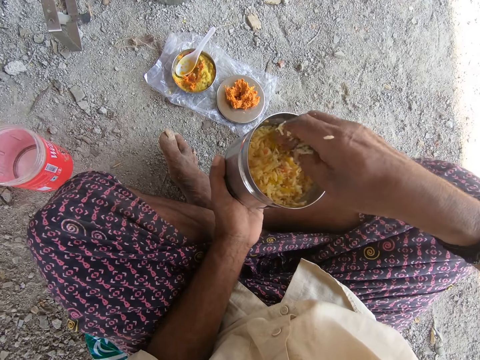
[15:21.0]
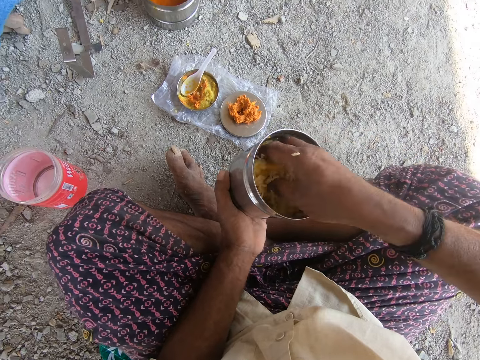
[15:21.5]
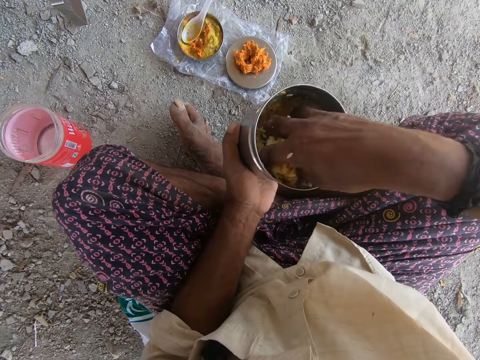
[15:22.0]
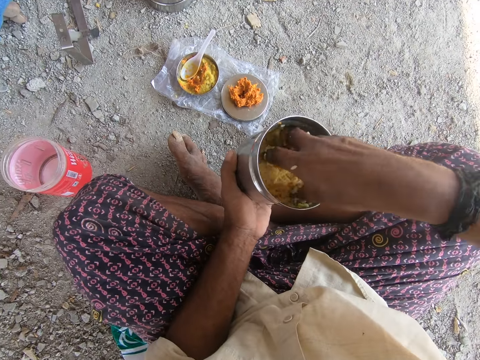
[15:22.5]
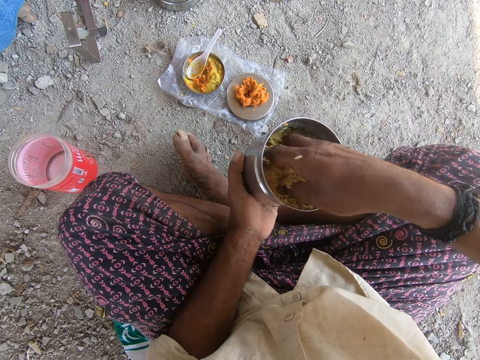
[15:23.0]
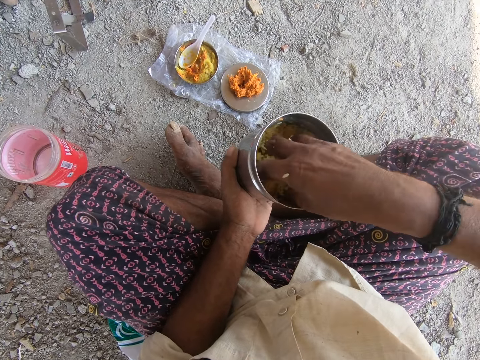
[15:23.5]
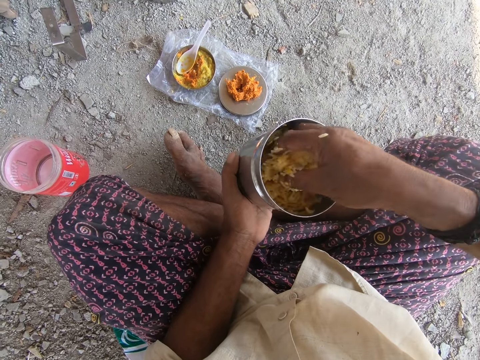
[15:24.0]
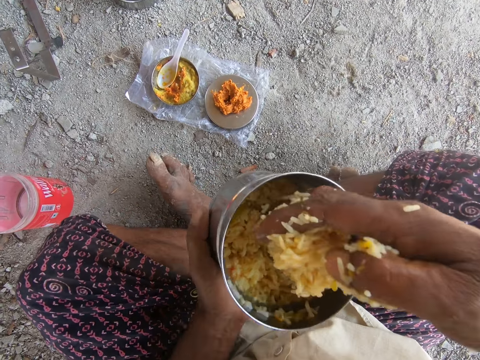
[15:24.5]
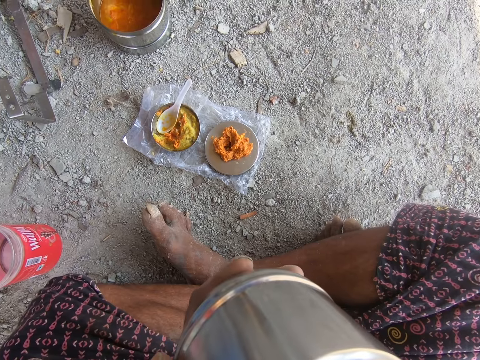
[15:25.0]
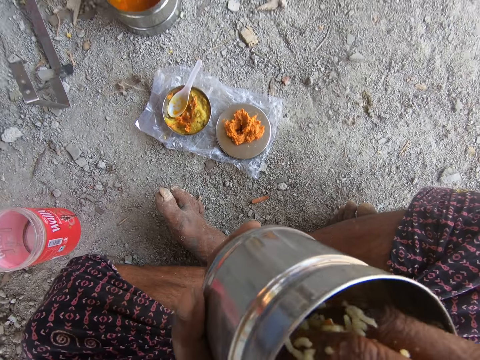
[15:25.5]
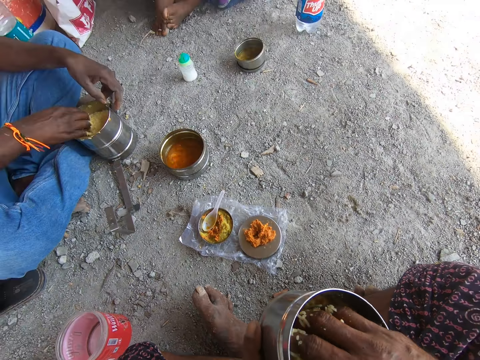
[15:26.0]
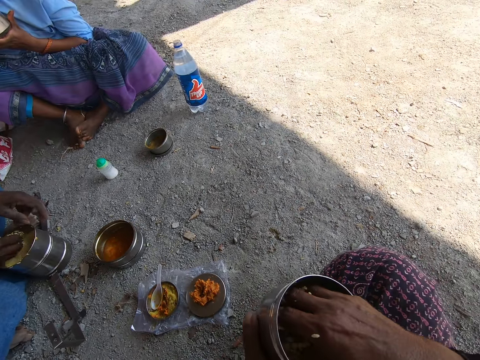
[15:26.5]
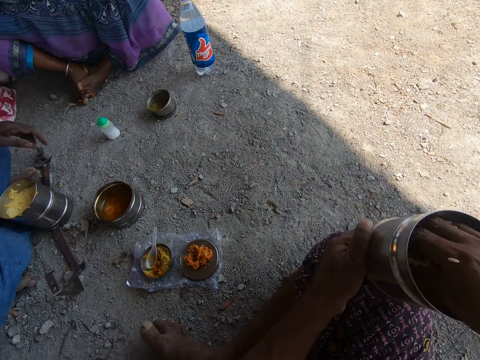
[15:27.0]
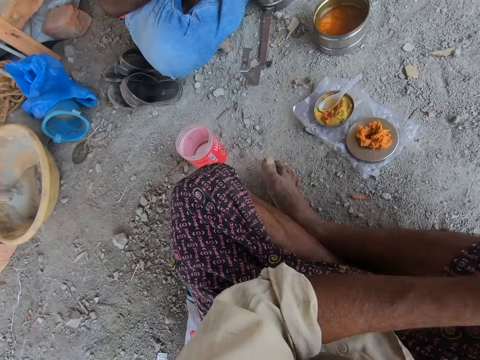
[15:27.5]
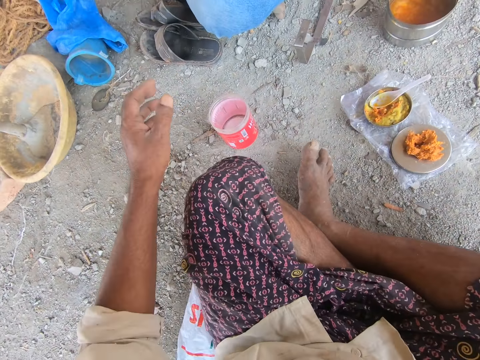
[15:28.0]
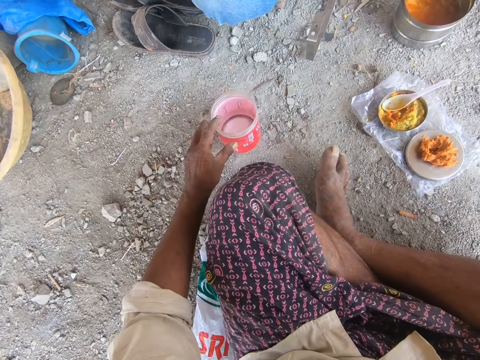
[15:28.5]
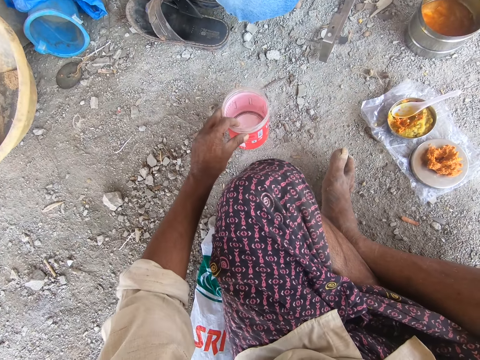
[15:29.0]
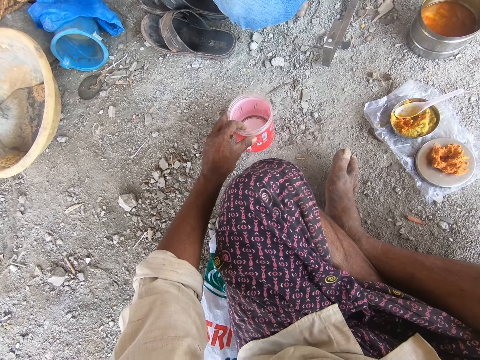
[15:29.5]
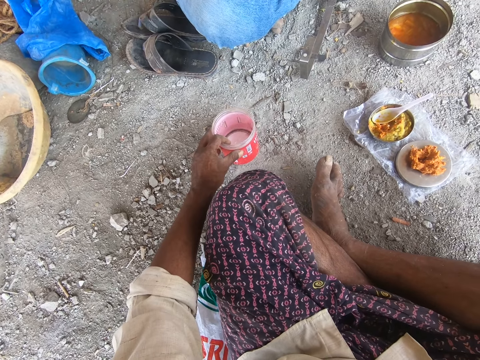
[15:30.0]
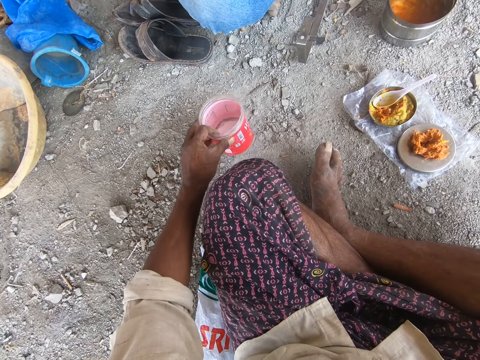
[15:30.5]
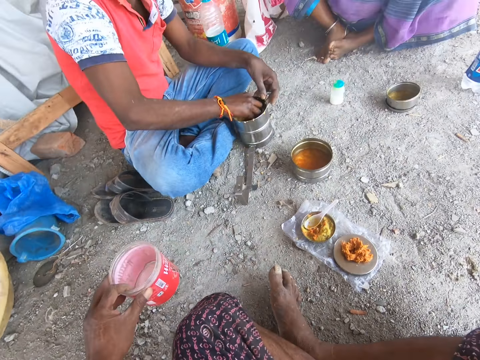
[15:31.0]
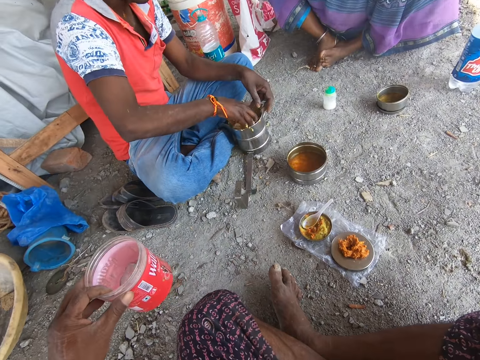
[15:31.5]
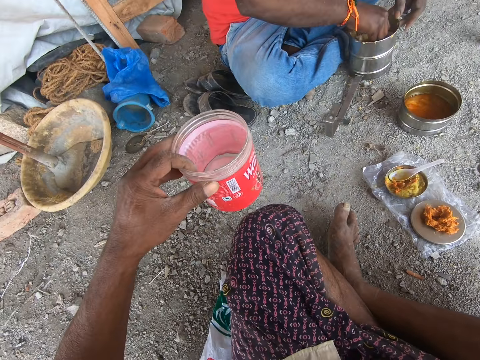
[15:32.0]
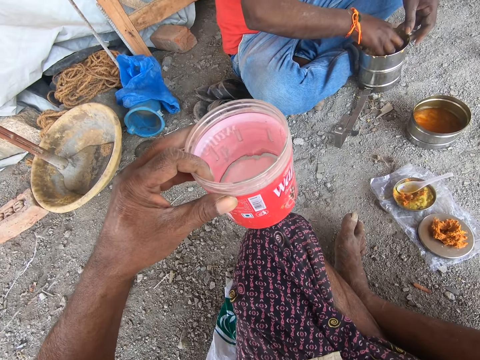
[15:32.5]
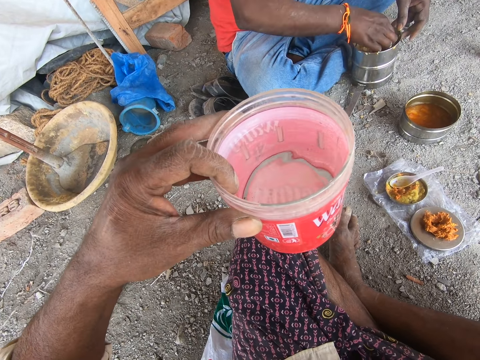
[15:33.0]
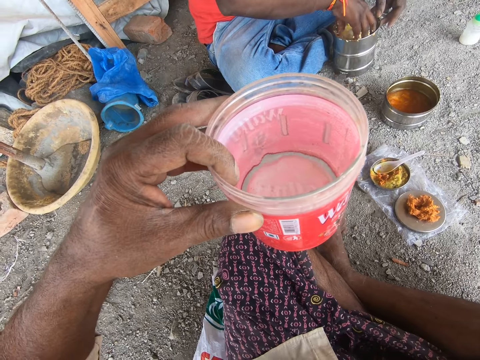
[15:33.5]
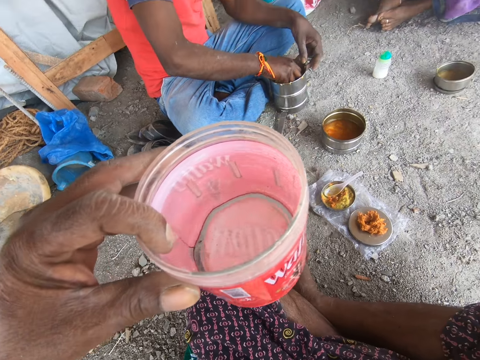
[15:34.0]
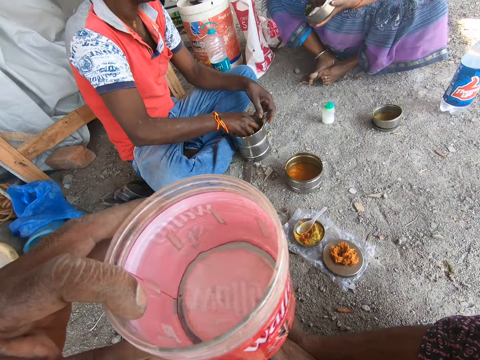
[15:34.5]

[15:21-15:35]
The camera wearer mixes food in a can with the hand. He takes food from the can and puts the food in his mouth. He picks up a can or cup of water from the ground. He looks at a person. The person mixes food in the can.

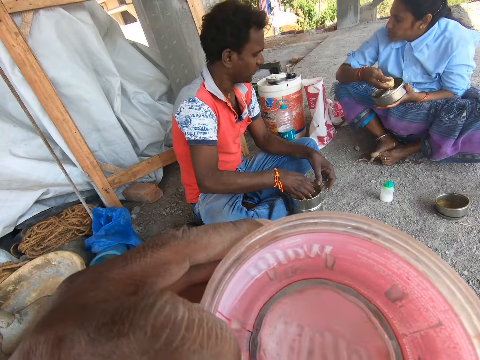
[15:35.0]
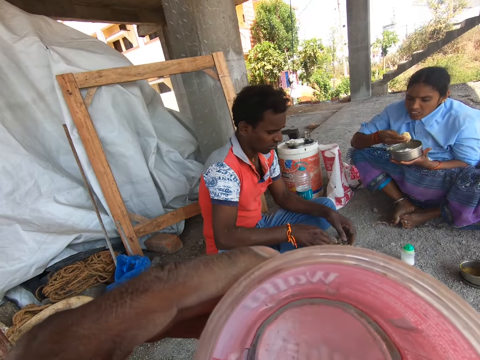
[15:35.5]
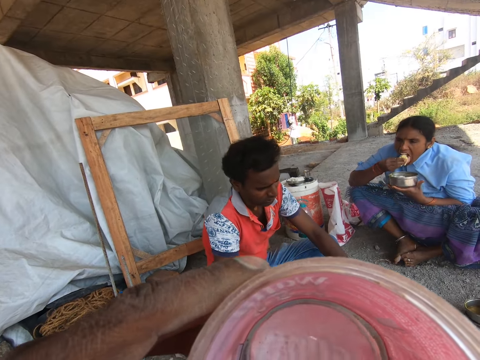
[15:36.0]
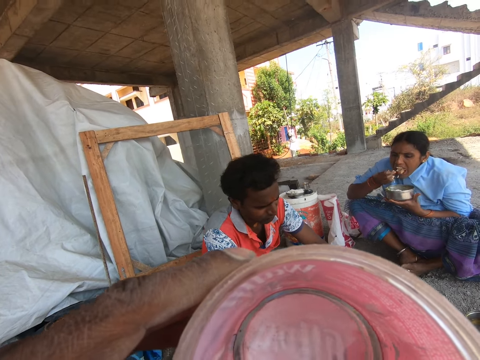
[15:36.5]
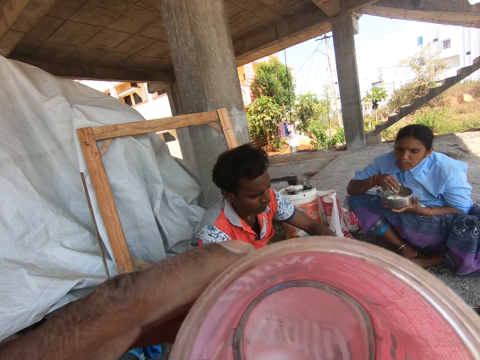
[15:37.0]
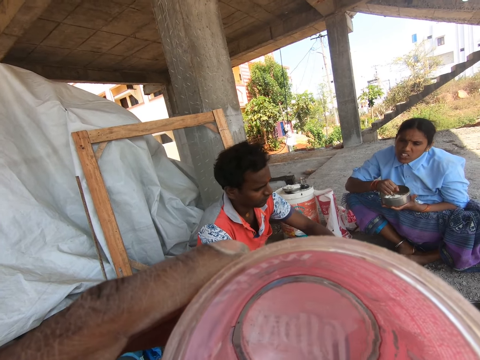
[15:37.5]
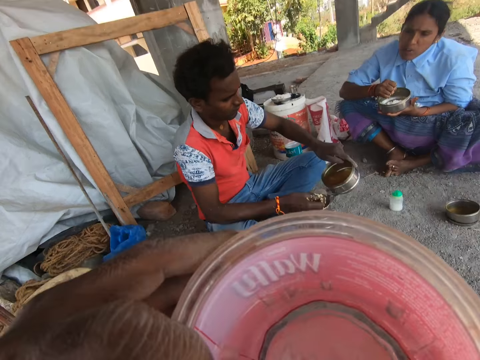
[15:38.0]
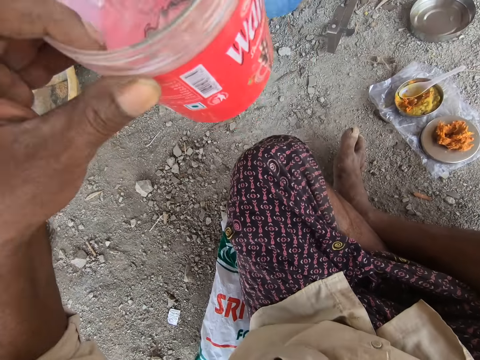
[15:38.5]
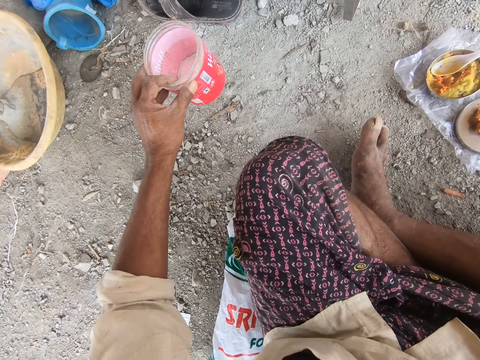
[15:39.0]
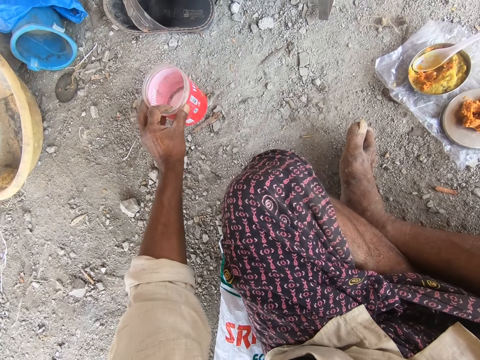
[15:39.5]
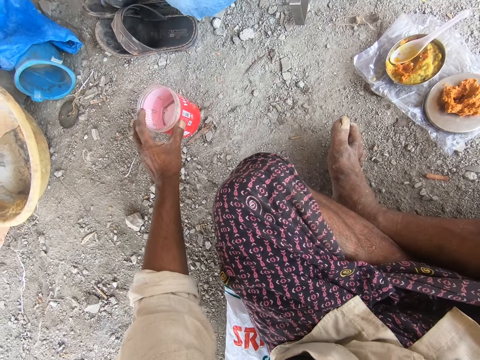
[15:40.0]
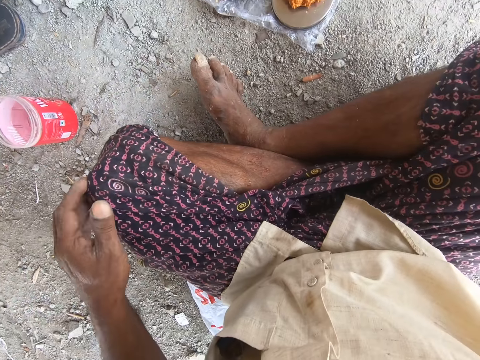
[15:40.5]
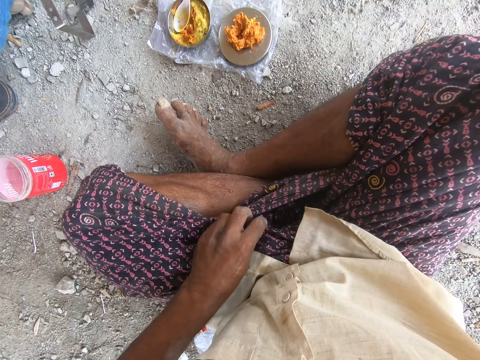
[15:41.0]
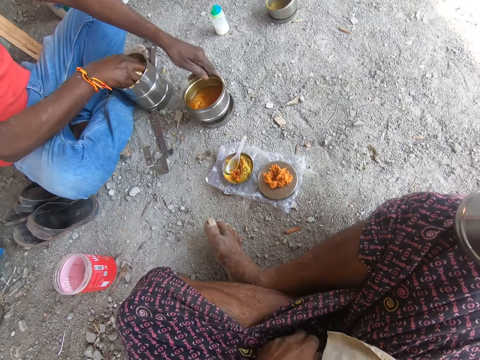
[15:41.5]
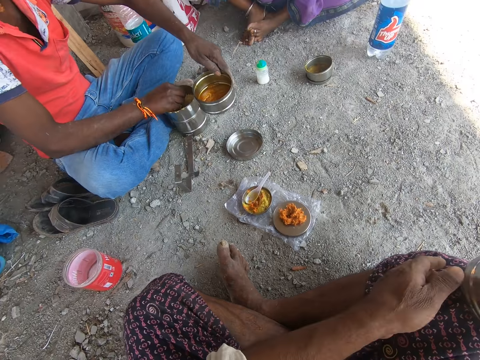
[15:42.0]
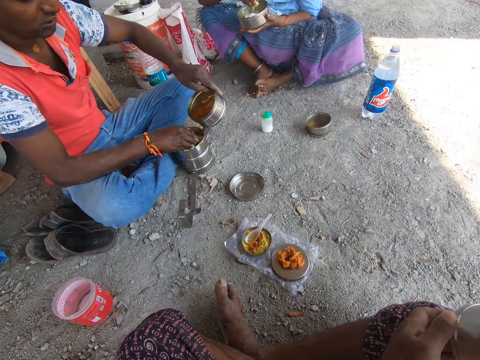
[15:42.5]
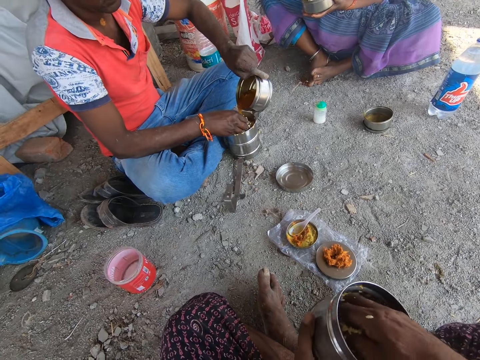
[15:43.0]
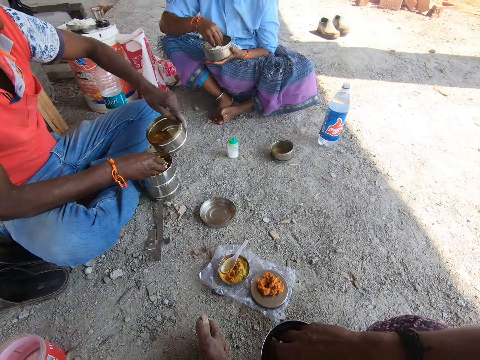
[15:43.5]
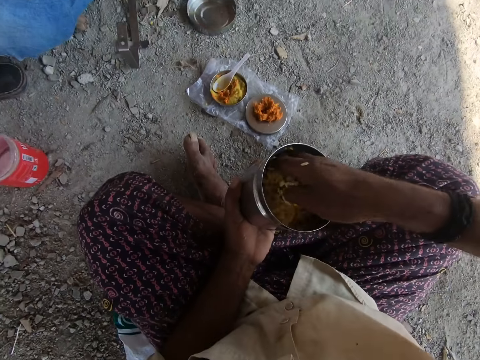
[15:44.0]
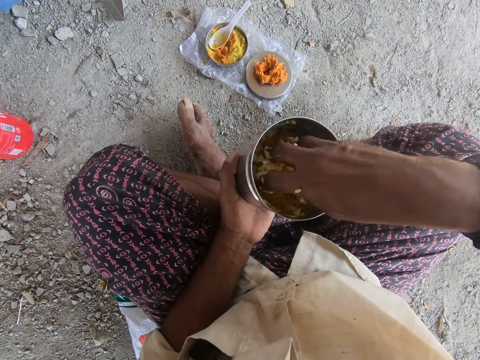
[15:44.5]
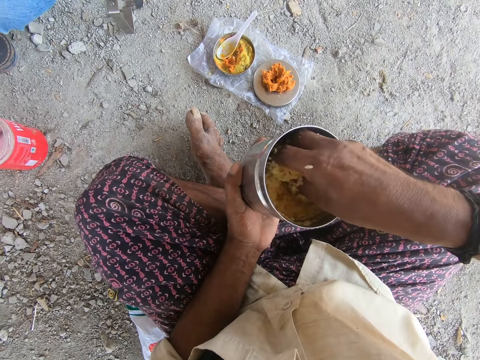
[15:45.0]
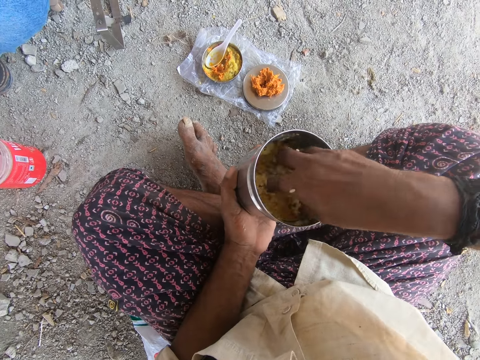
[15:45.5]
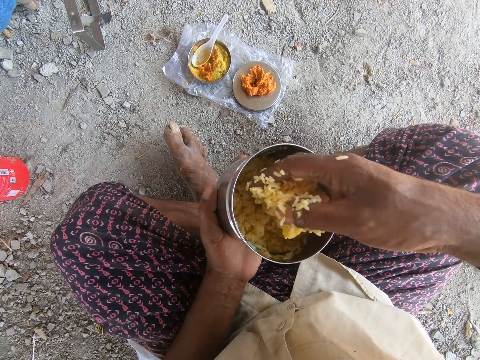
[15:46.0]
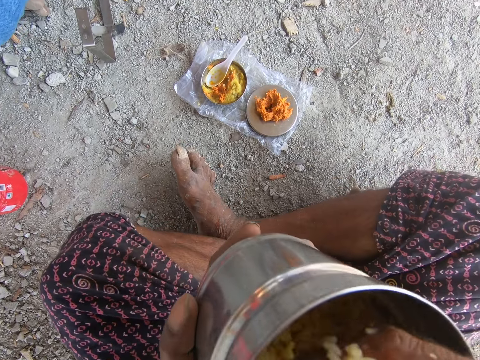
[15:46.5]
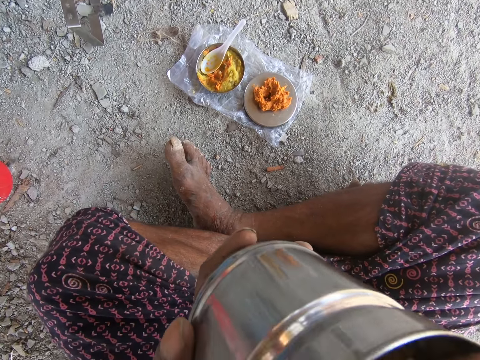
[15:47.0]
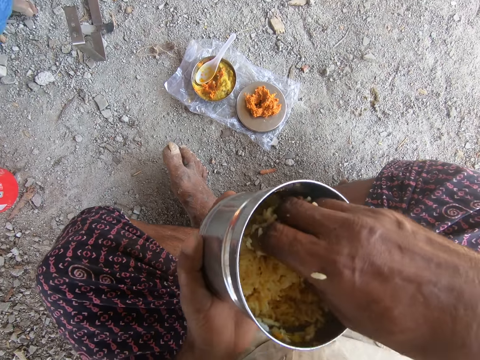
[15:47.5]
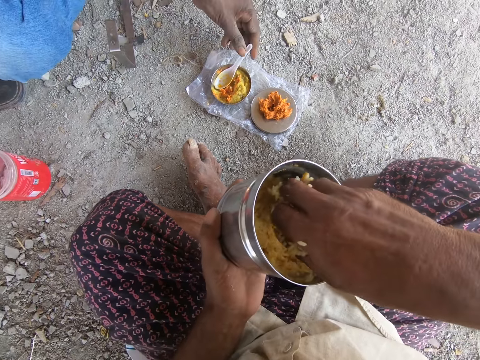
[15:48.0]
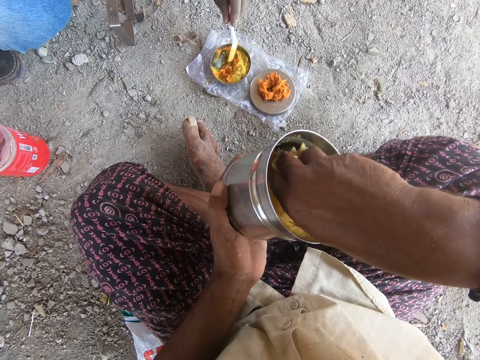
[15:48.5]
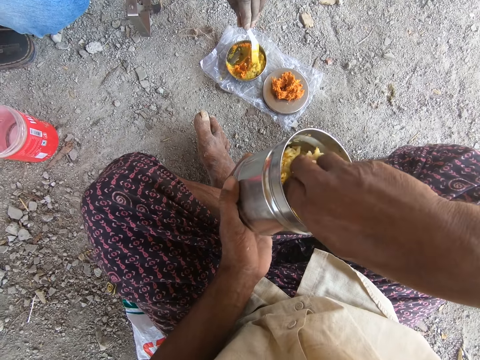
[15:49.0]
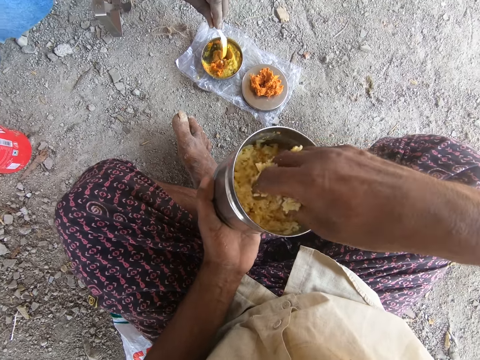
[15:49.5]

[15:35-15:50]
The camera wearer drinks water from a can. A woman puts food in her mouth. The camera wearer puts the water can on the ground. He touches his cloth. A man picks up a tin of soup from the ground and pours soup to his food. The camera wearer mixes food in a can with the hand. He takes food from the can and puts the food to his mouth. He mixes the food in the can. The man picks up a spoon.
